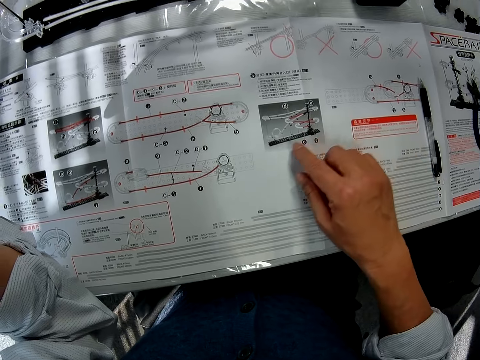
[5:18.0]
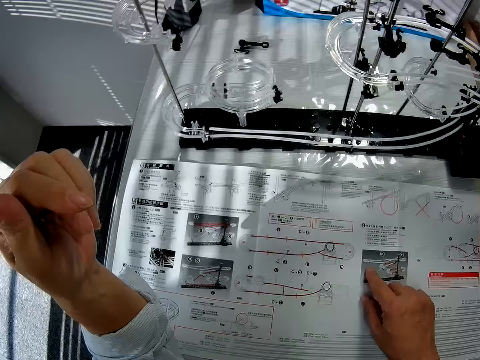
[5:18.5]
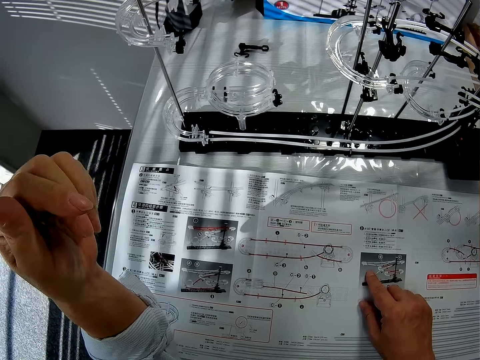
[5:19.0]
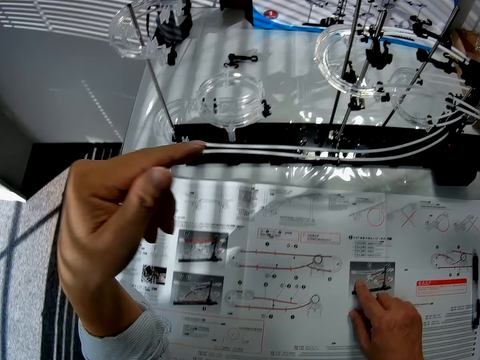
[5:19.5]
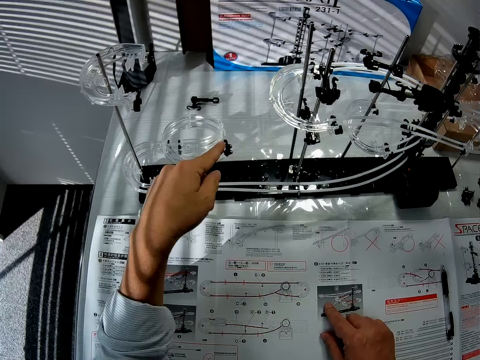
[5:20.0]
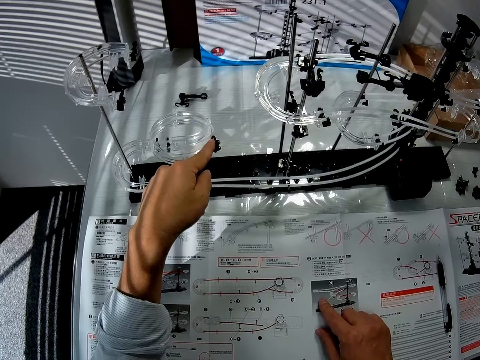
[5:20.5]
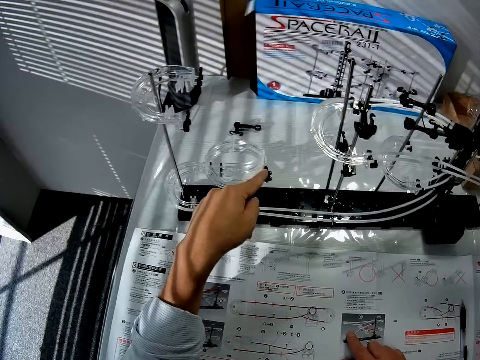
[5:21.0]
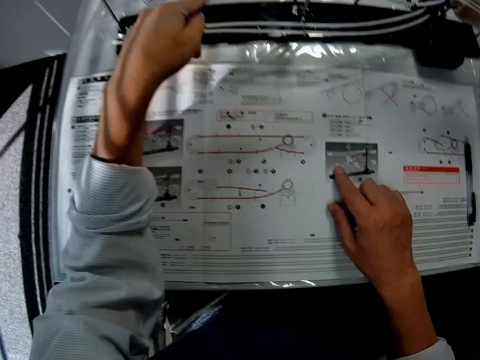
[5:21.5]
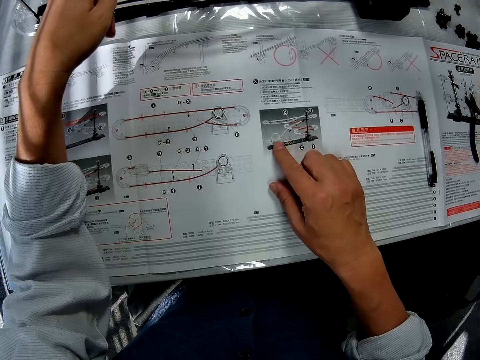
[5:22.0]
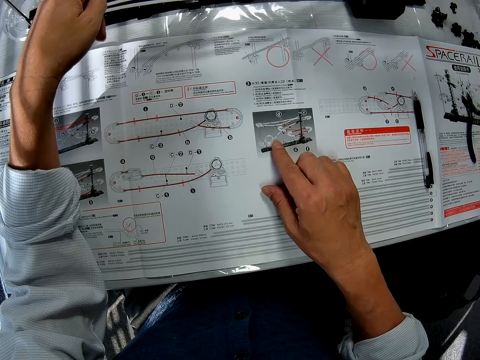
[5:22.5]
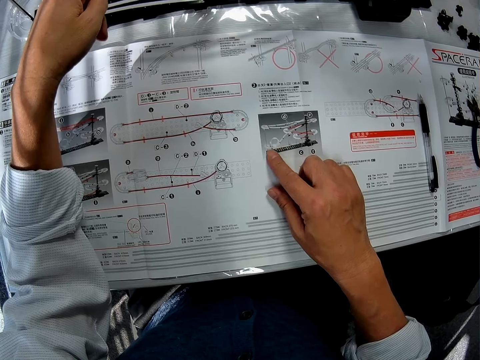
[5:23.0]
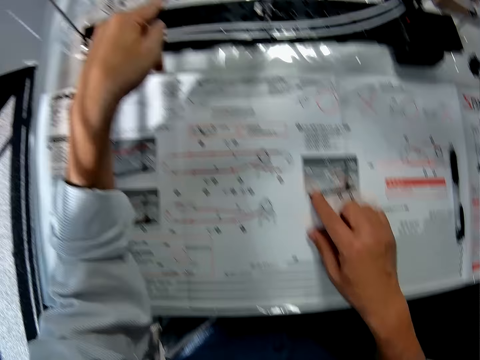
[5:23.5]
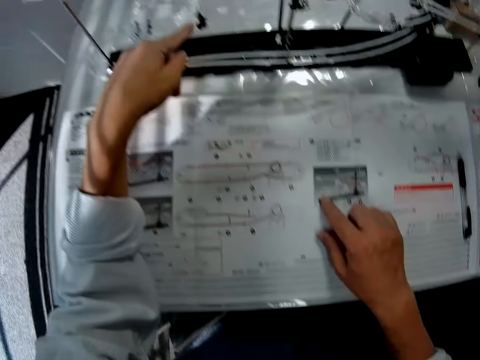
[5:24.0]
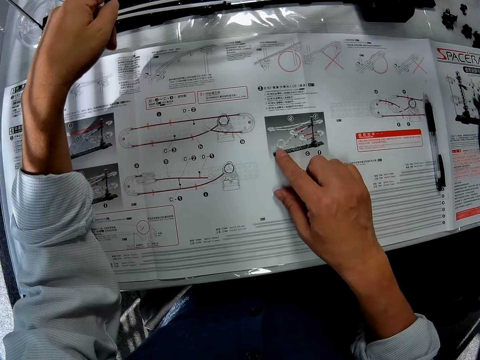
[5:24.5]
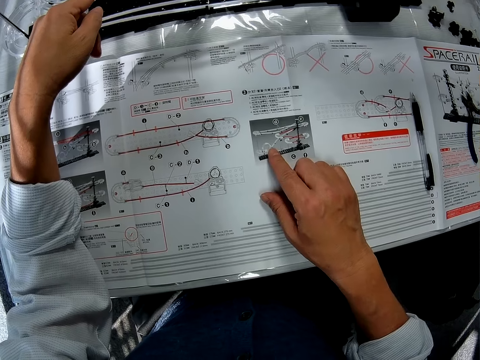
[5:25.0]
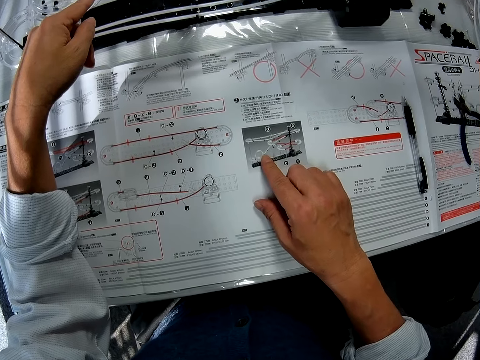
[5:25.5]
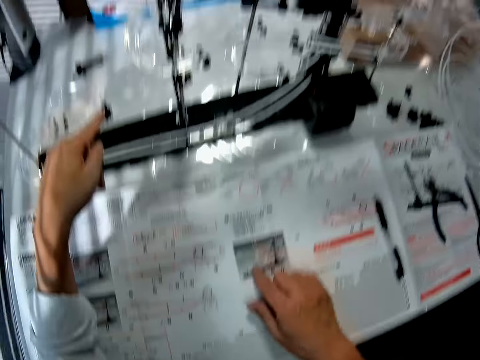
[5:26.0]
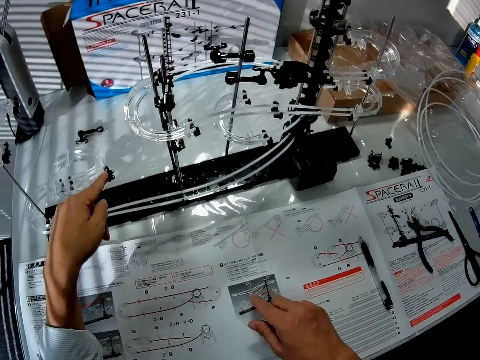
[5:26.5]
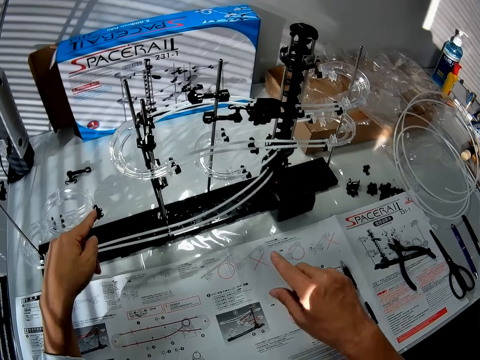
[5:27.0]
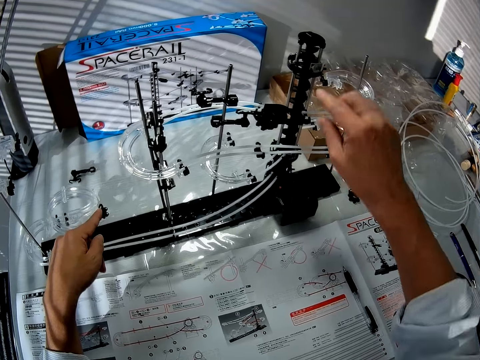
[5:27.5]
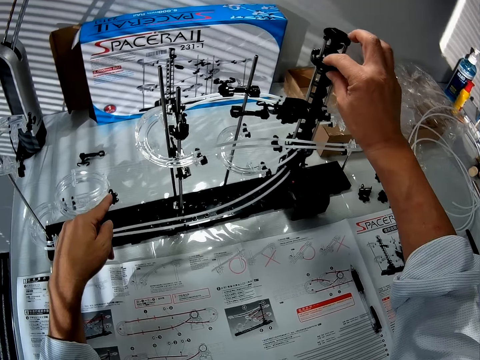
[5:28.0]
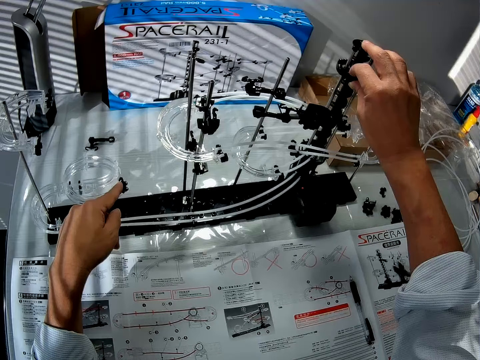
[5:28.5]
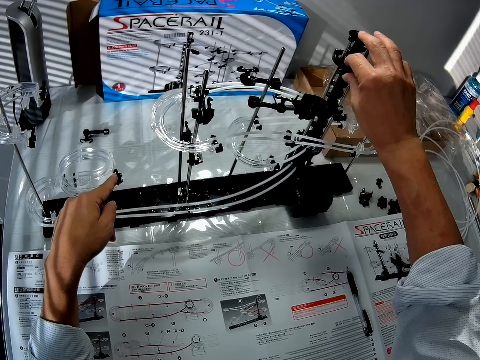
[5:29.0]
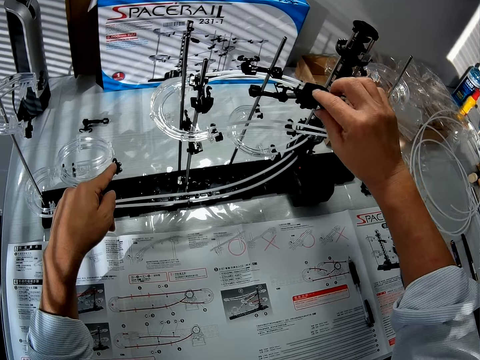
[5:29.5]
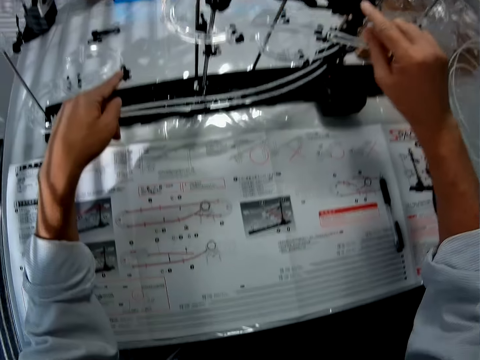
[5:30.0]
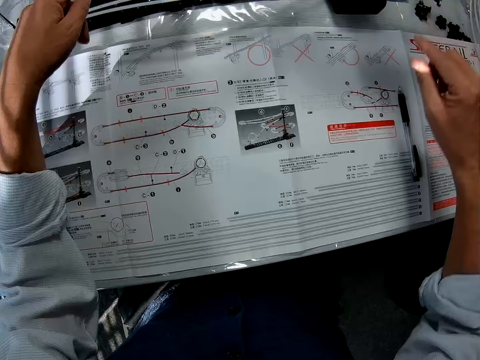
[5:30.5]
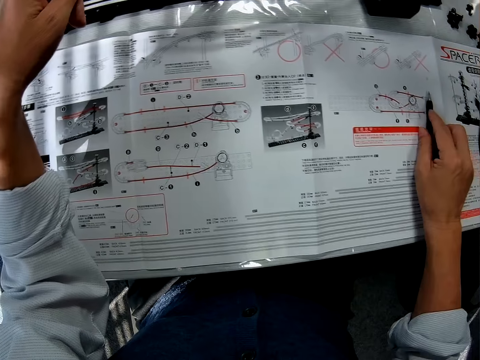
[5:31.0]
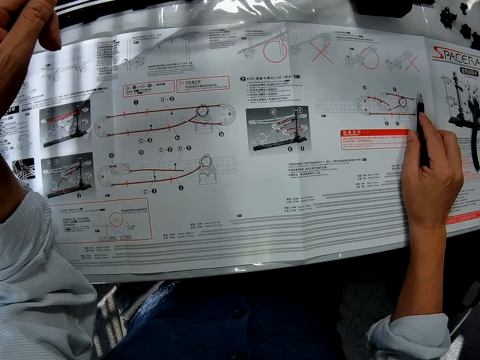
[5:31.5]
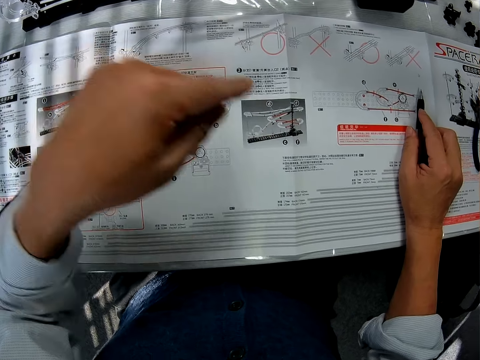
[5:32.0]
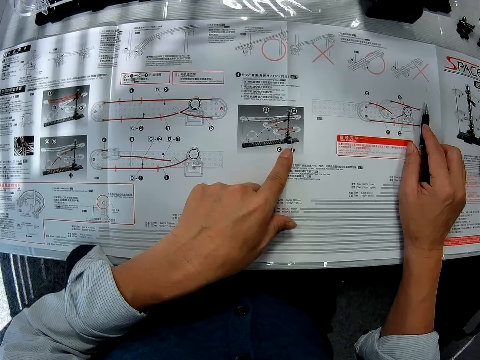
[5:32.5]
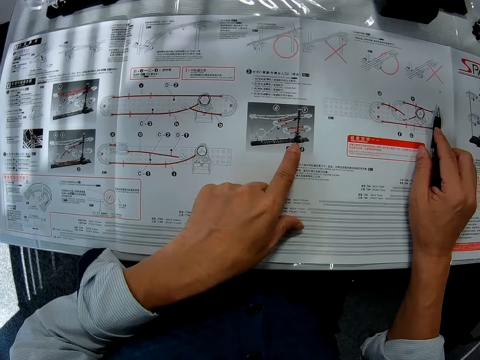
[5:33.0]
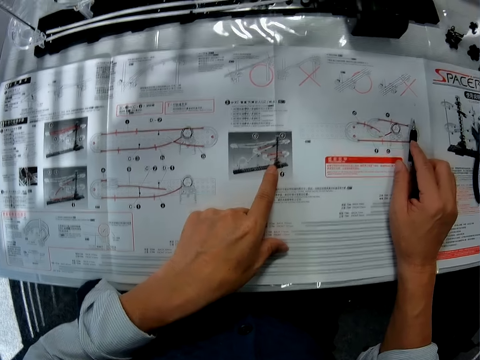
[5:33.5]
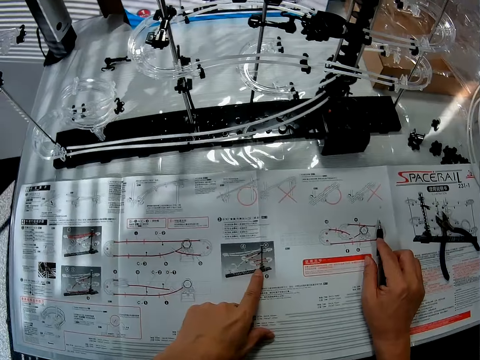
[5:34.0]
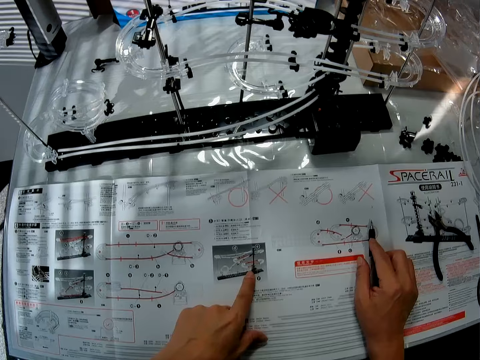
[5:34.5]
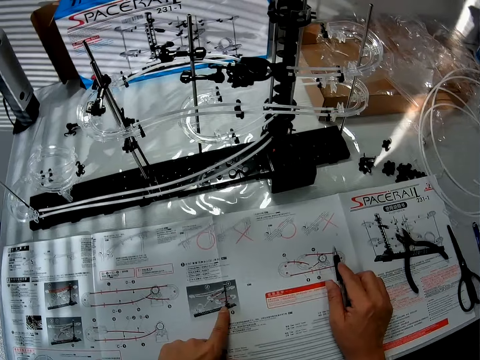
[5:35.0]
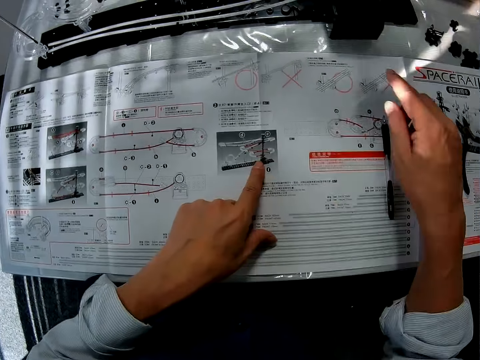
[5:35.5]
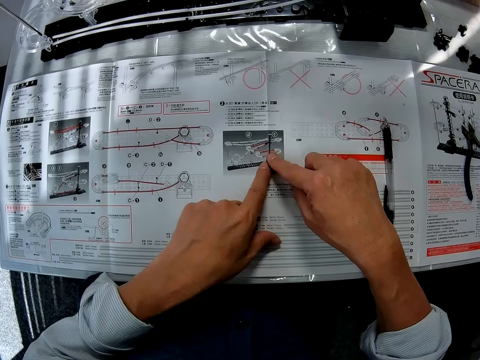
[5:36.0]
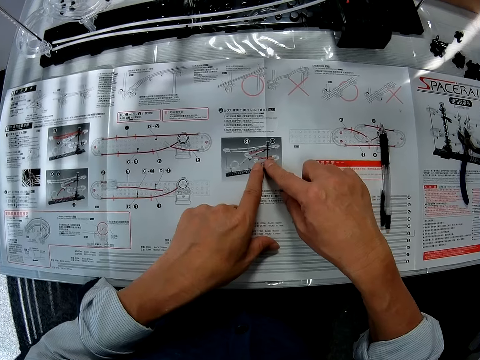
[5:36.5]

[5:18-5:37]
The camera wearer points at the space rail. They read the manual. They touch the space rail. They touch the pen on the table. They read the manual. They touch the instruction paper.

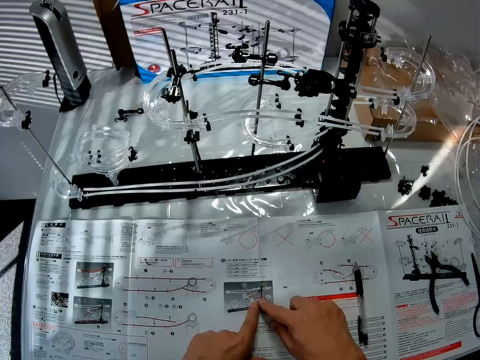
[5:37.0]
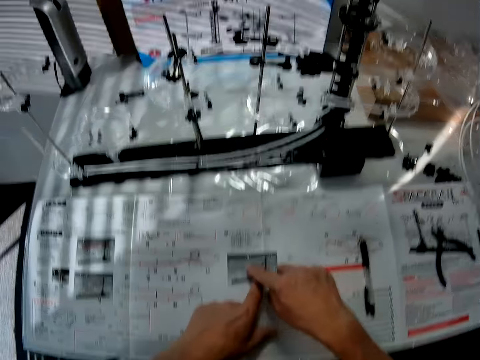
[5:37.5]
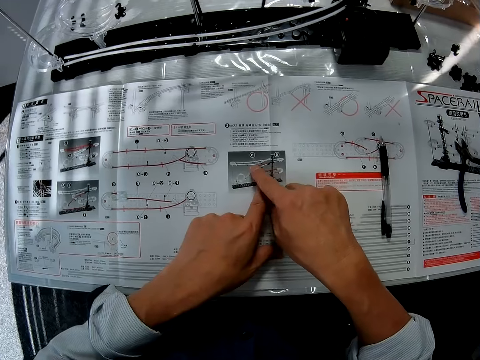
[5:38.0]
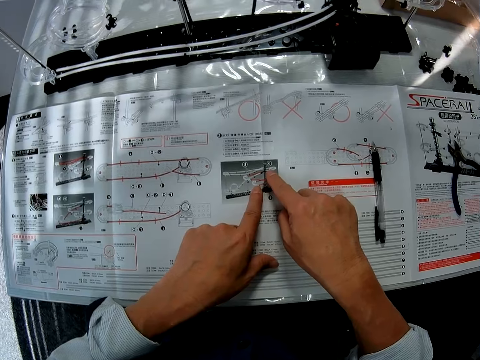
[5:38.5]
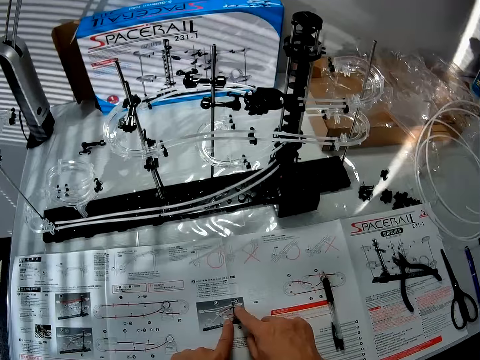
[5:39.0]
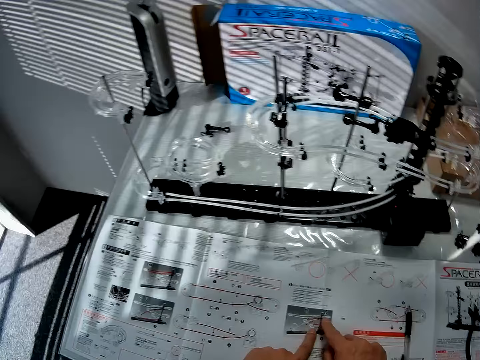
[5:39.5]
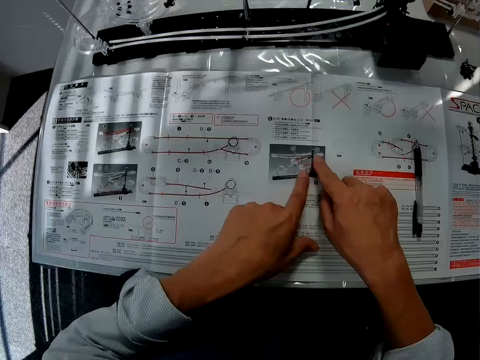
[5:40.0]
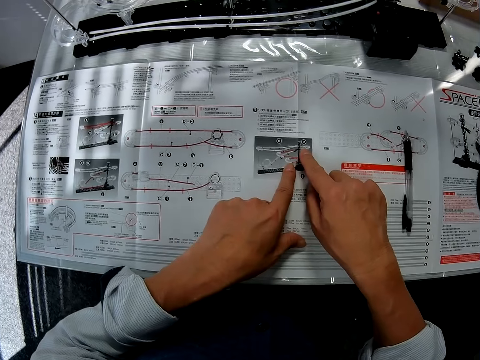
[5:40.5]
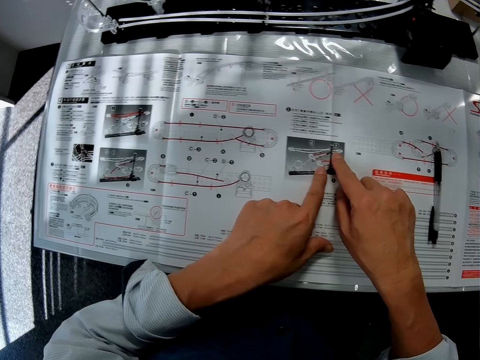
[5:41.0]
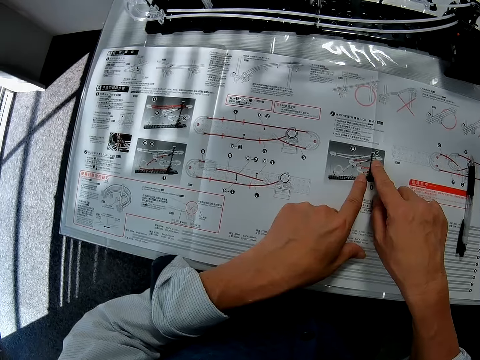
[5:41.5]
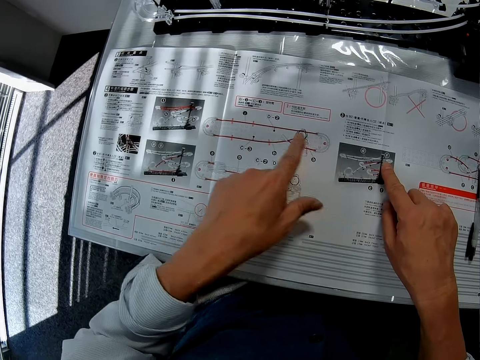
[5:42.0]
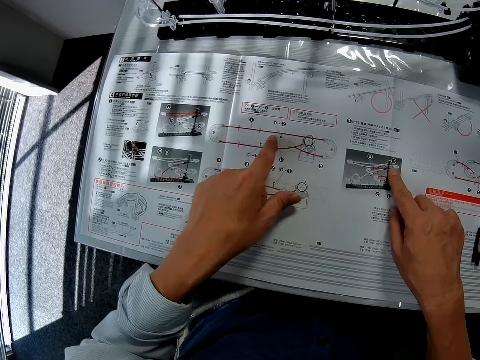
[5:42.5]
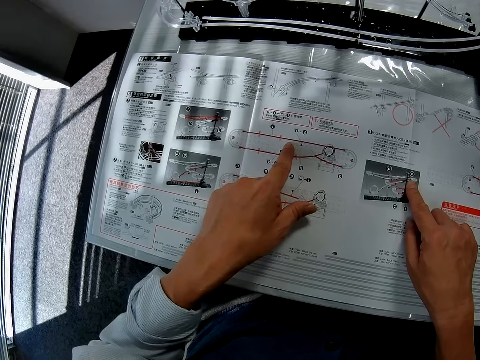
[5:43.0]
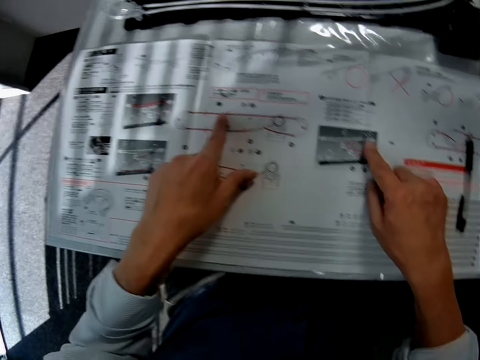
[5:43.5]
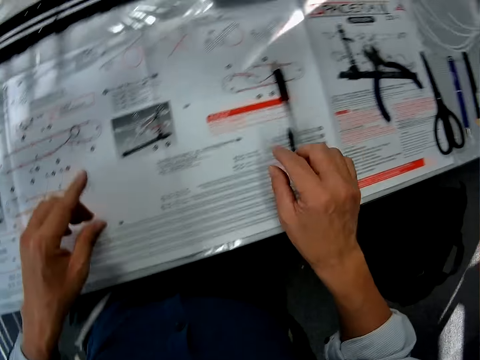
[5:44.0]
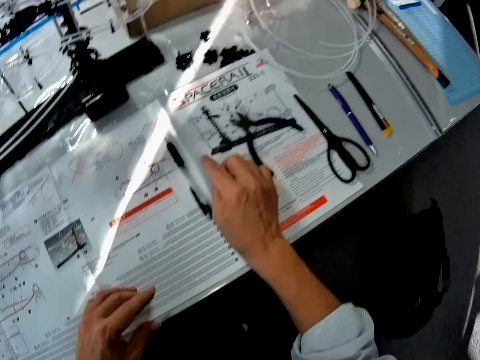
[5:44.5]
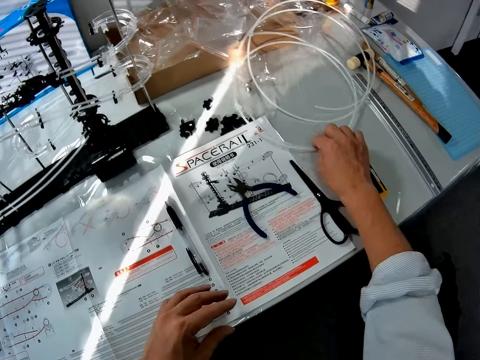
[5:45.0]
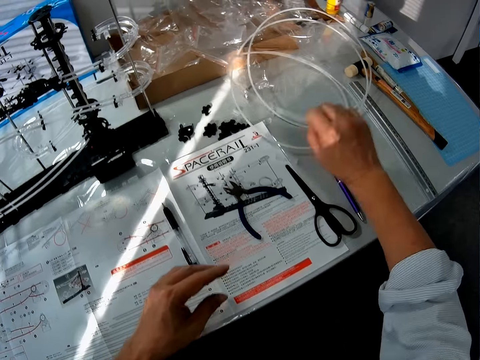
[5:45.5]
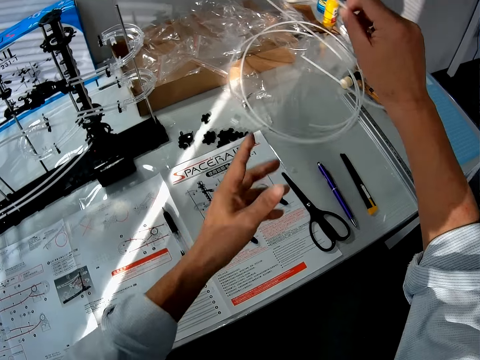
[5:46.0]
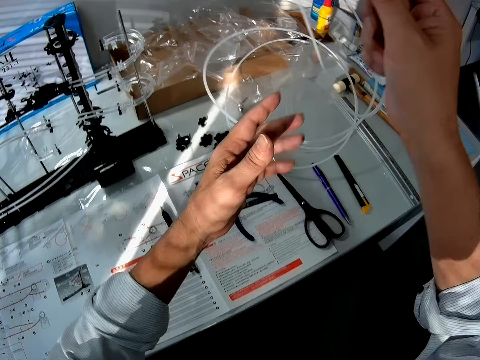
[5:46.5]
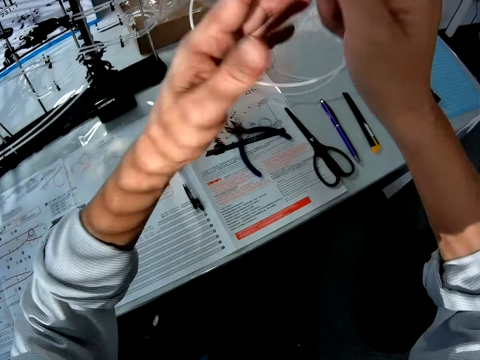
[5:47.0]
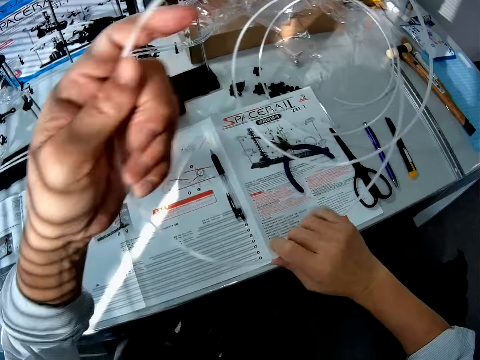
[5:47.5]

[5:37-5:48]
The camera wearer picks up the pipe from the table.
